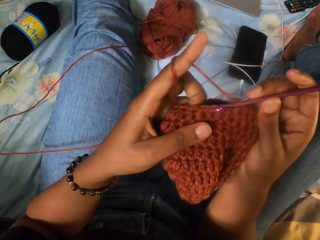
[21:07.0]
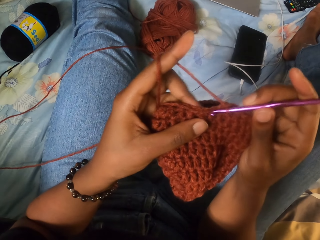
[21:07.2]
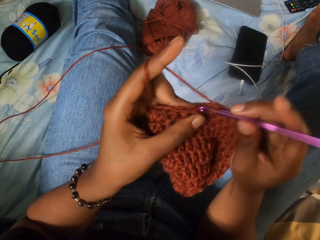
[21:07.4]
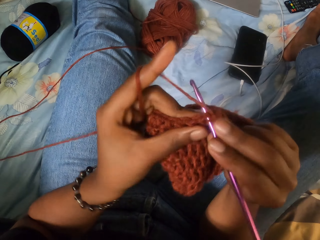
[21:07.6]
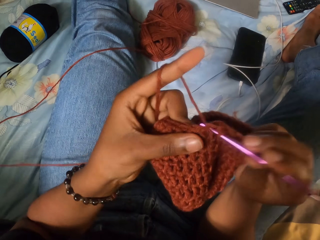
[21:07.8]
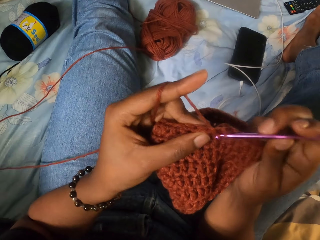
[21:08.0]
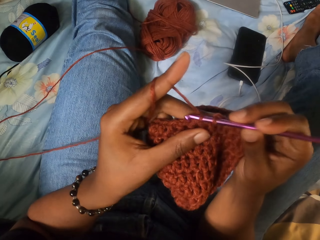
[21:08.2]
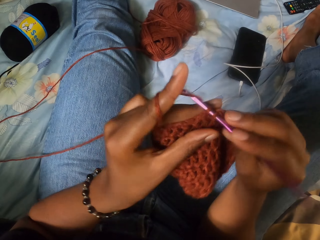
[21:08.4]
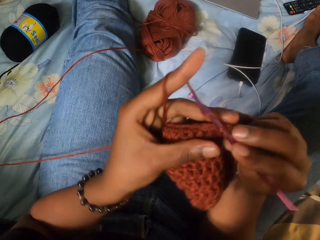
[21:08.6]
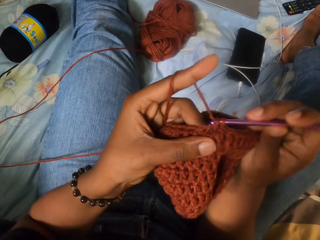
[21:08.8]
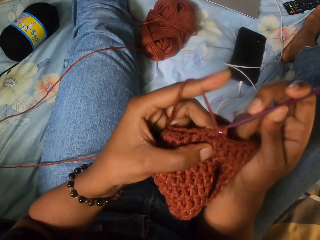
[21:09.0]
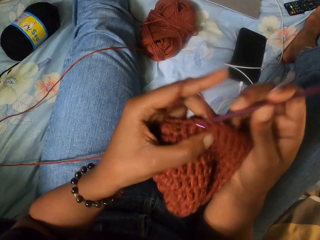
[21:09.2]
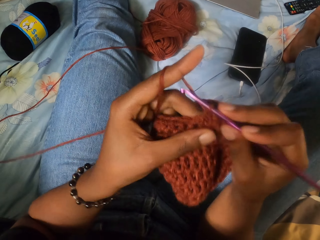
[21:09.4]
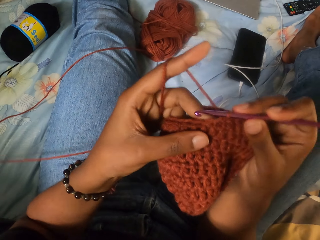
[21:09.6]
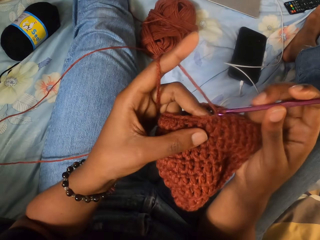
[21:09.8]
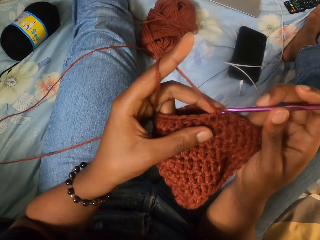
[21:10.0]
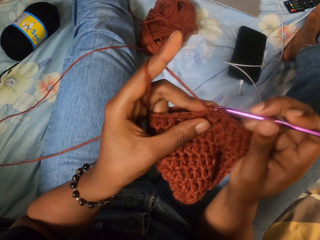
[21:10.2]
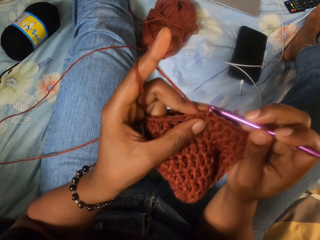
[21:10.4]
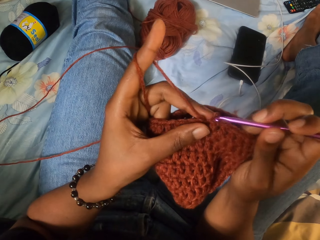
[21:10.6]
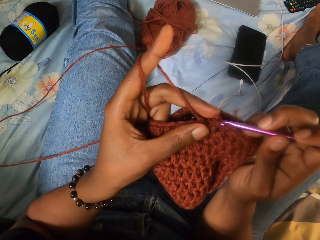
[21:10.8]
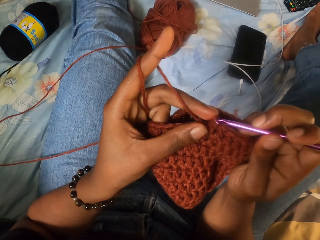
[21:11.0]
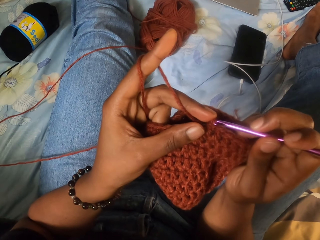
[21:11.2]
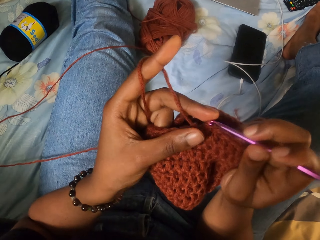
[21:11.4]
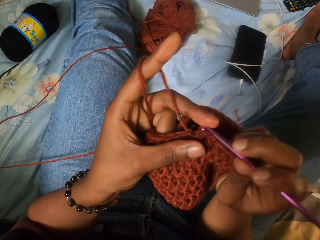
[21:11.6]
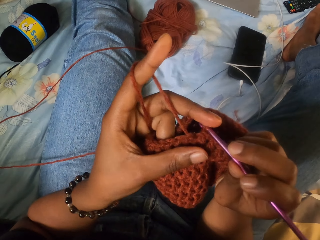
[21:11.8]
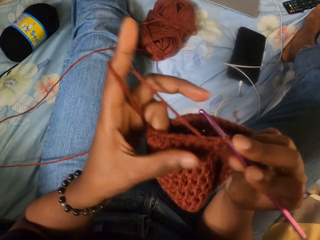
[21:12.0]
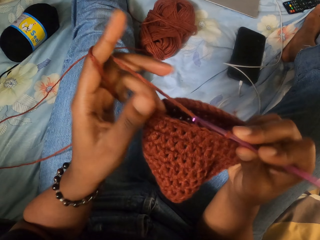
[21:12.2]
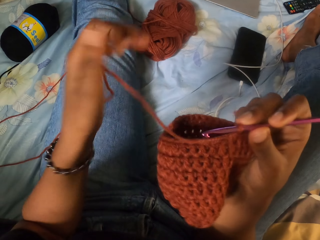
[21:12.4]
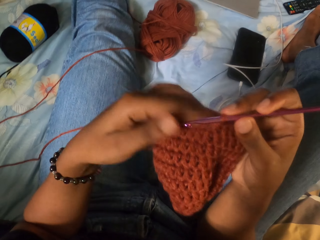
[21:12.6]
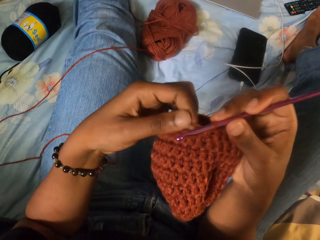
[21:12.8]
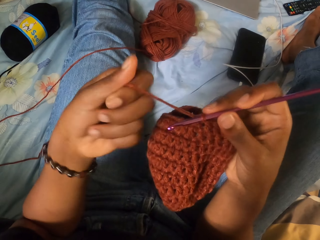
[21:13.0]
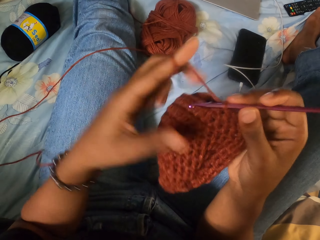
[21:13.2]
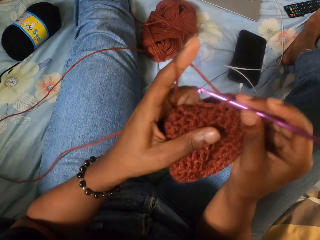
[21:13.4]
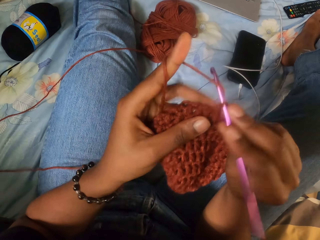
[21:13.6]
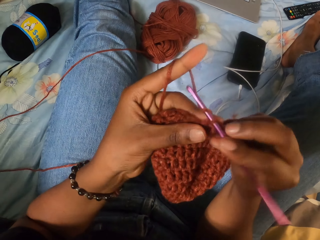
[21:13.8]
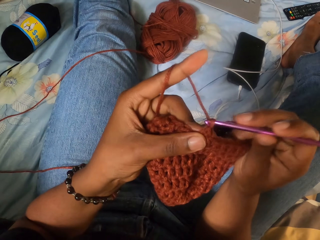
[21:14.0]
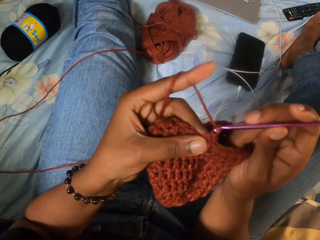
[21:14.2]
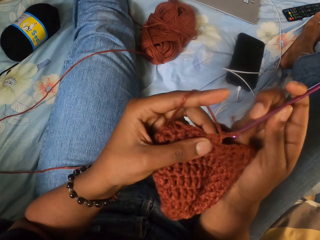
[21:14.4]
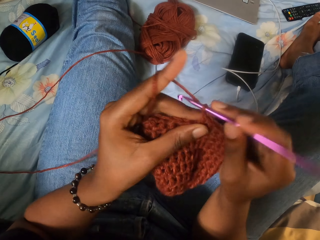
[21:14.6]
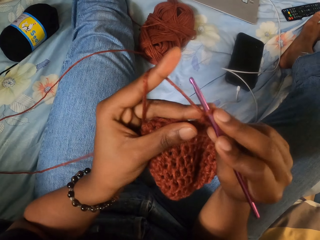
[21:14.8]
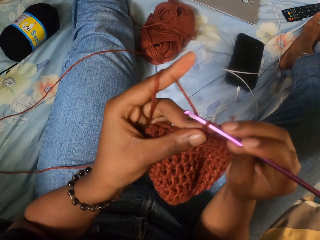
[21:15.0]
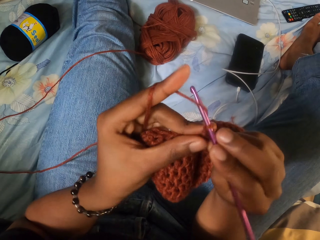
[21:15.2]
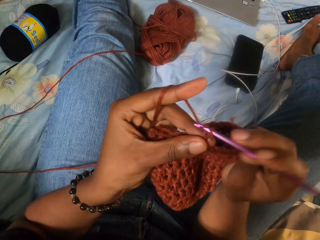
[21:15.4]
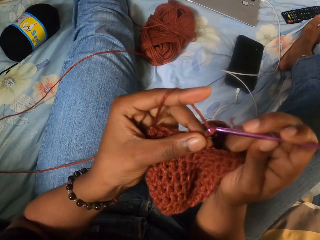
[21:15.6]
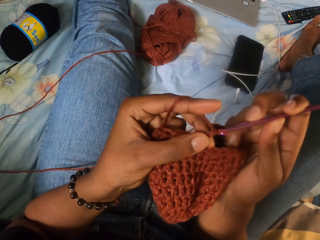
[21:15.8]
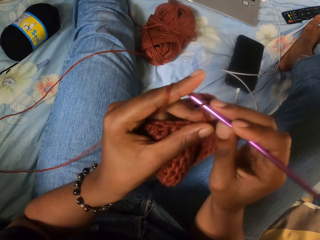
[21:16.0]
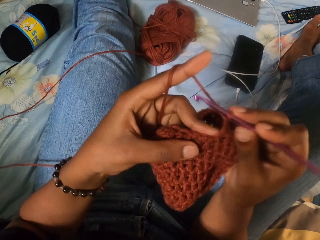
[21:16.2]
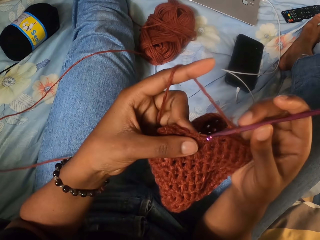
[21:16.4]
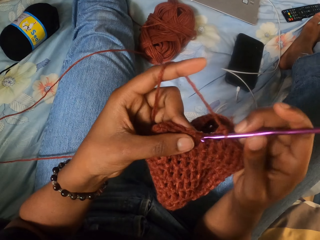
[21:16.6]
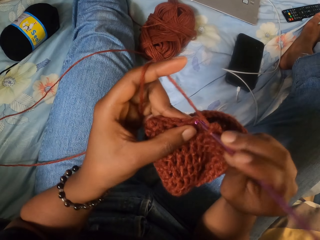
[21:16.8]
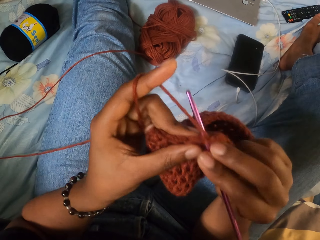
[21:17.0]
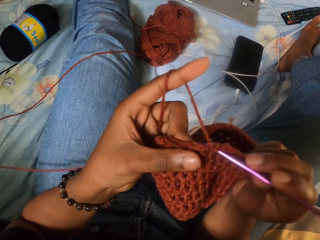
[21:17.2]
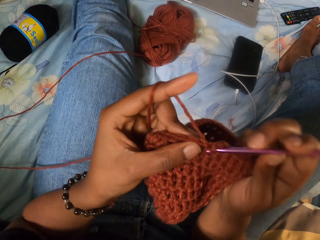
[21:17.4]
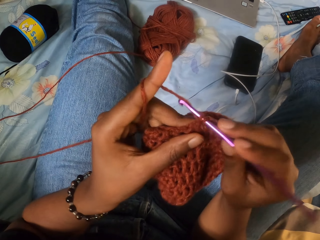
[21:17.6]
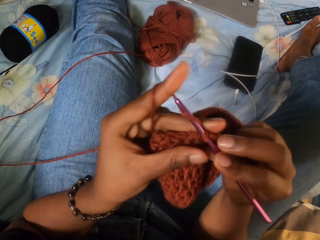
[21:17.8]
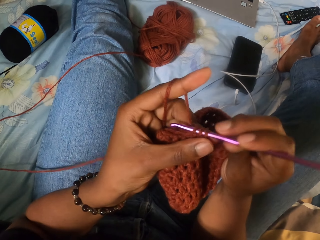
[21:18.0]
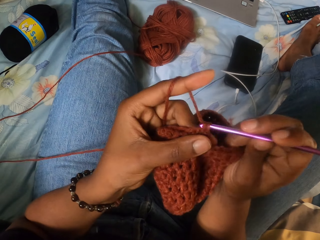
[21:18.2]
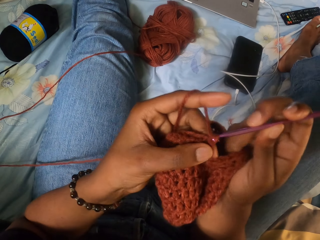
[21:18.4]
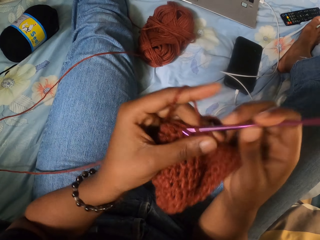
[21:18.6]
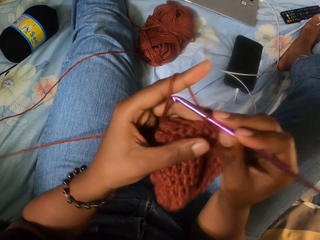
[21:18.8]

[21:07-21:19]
The camera wearer holds the yarn in her right hand. She straightens the fabric. She unravels the ball of yarn on the bed with her left hand. She wraps the yarn thread around the forefinger of her left hand. She holds the yarn in both hands. She crochets the yarn in both hands with the crochet hook in her right hand.

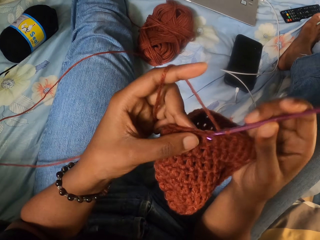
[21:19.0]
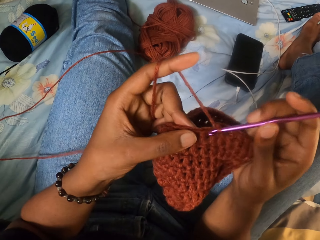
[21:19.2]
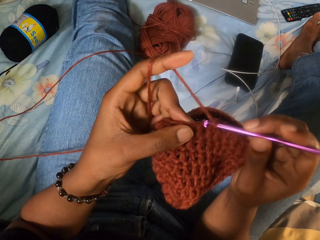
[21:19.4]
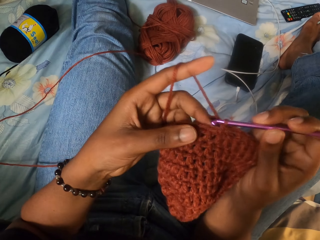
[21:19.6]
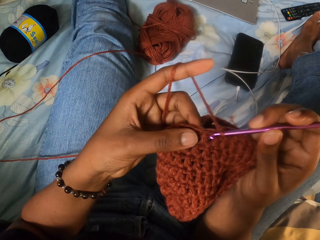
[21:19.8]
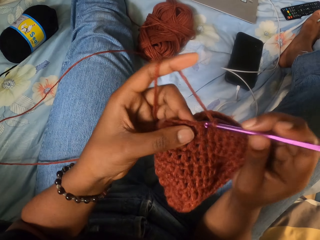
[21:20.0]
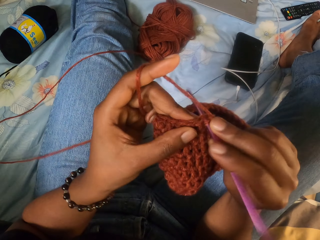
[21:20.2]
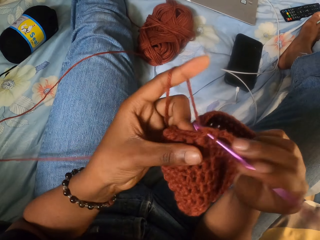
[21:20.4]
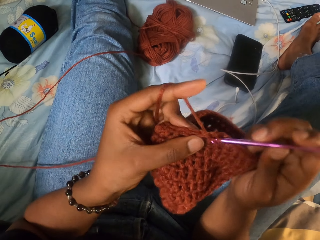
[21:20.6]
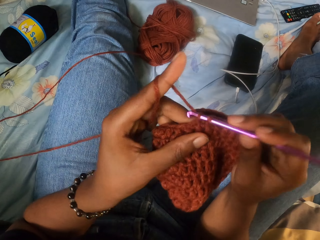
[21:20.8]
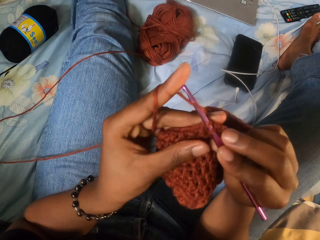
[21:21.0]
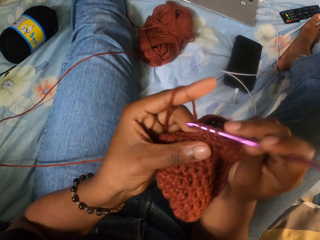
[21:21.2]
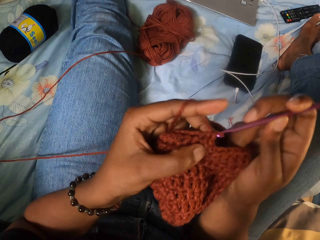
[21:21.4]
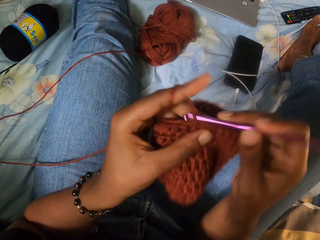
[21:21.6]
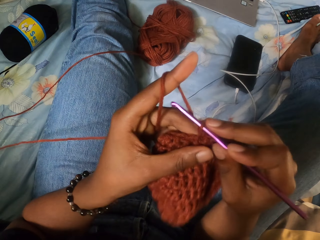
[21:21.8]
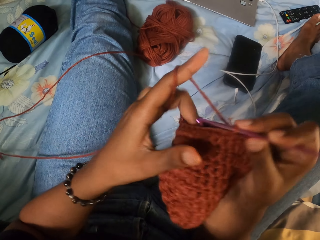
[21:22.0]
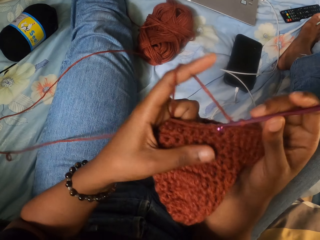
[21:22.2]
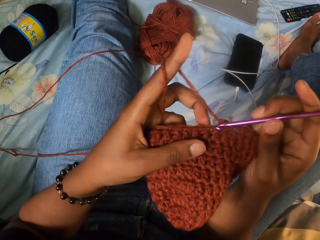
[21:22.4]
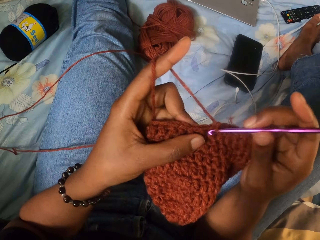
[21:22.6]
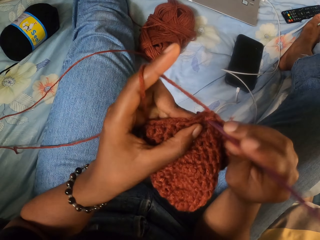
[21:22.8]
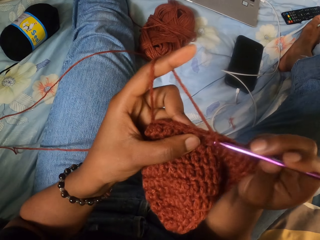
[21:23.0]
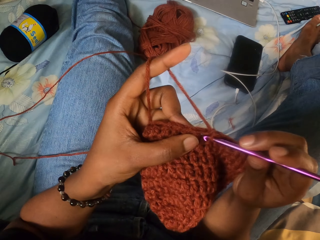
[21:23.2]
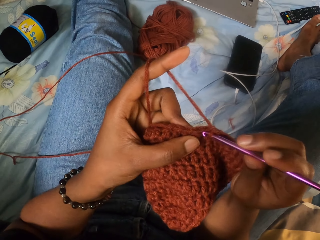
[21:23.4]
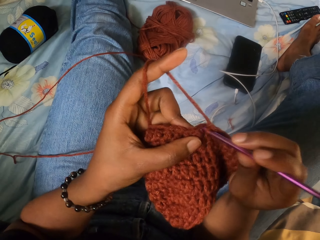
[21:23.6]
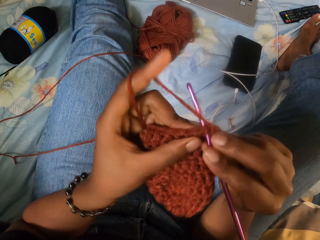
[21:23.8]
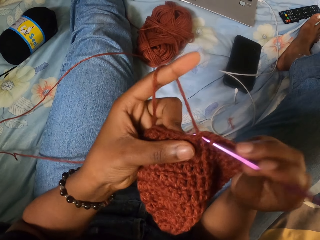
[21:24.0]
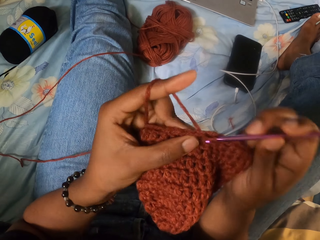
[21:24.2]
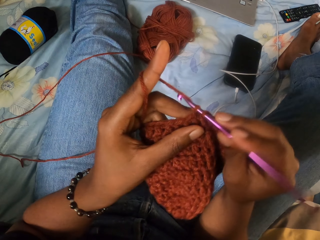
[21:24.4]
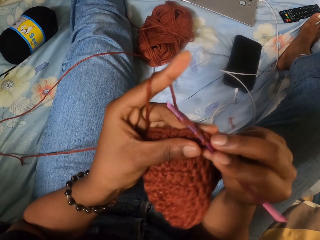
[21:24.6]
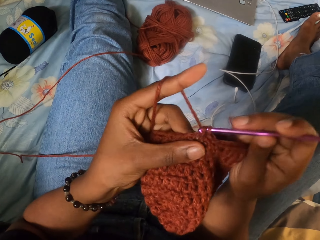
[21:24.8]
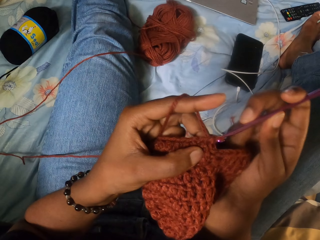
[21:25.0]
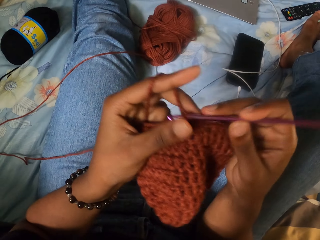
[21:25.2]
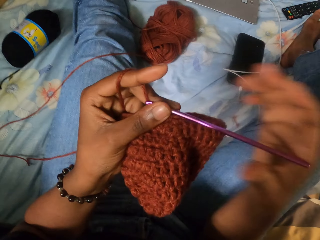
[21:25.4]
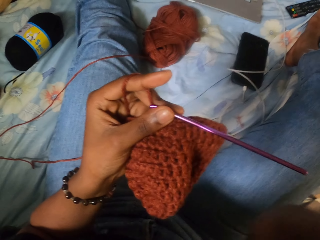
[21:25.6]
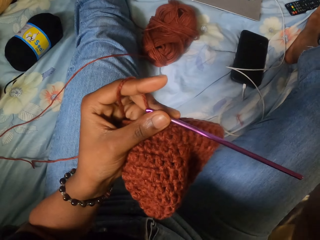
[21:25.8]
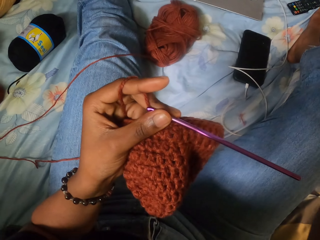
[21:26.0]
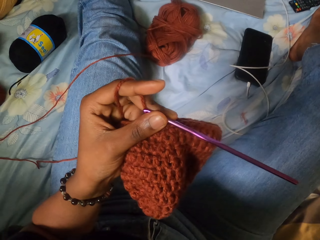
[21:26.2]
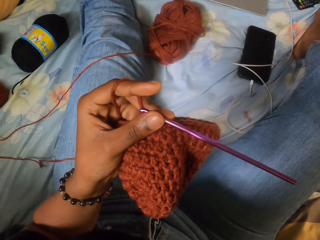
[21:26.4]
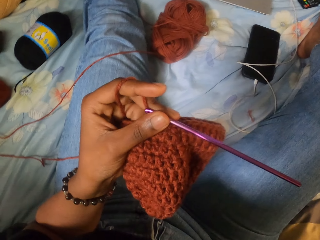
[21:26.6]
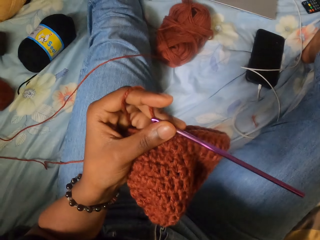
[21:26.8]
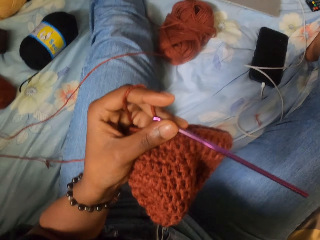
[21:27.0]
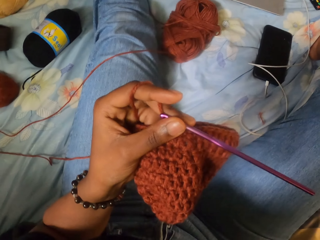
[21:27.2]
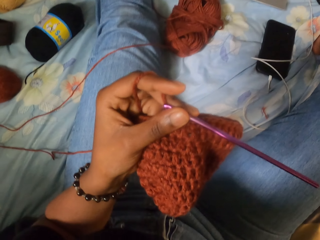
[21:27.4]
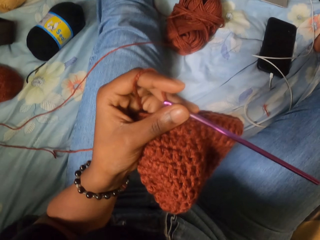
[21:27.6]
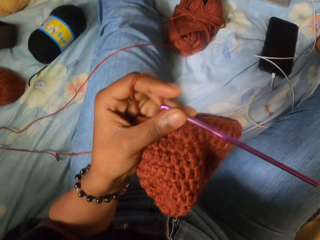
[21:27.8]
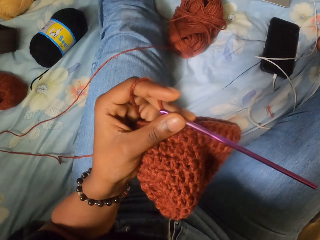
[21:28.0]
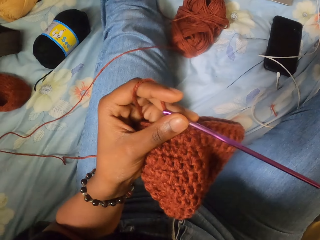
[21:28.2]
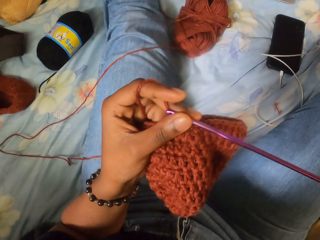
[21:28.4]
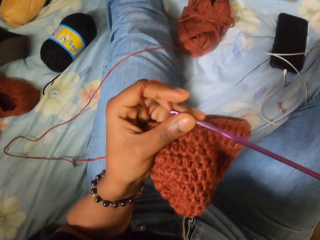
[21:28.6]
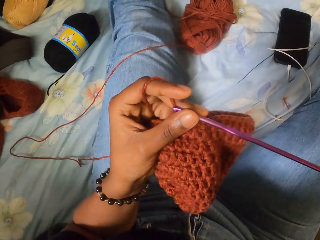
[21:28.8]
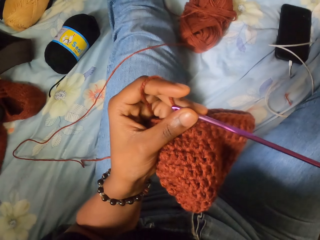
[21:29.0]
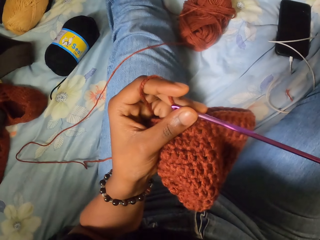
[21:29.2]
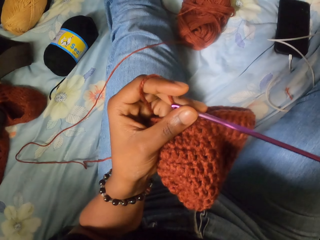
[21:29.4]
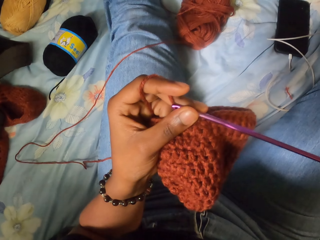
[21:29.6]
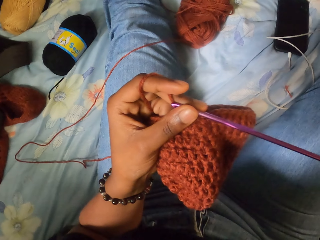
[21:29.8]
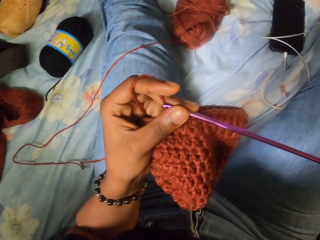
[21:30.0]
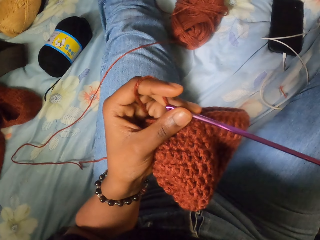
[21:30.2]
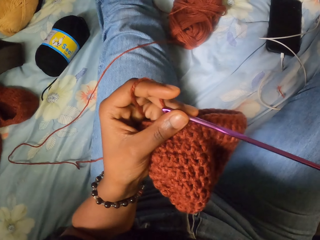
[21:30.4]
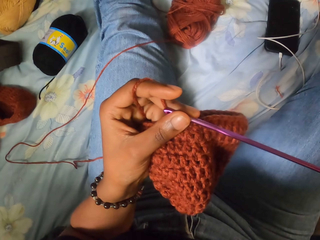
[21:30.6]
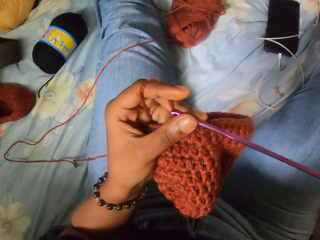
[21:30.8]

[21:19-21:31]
The camera wearer moves her hand.
